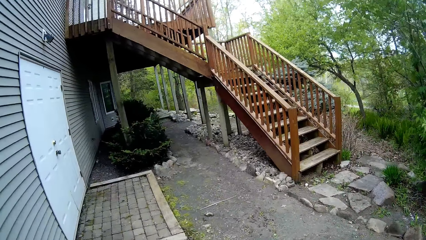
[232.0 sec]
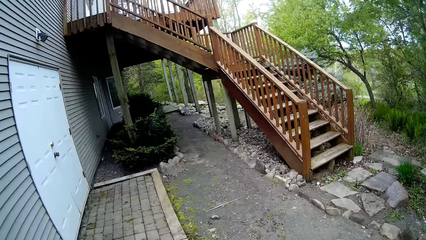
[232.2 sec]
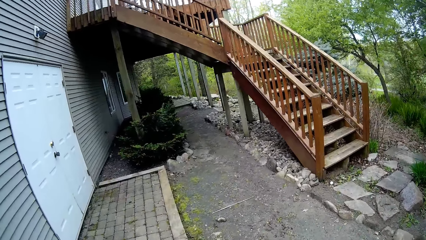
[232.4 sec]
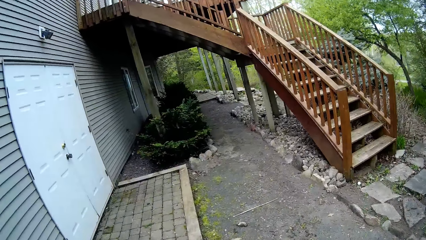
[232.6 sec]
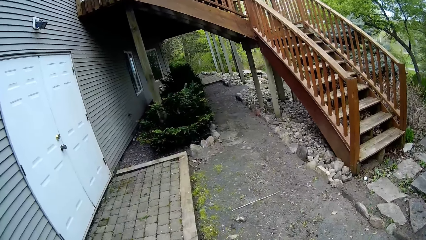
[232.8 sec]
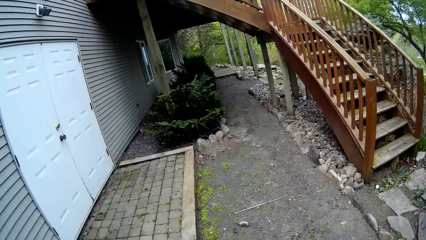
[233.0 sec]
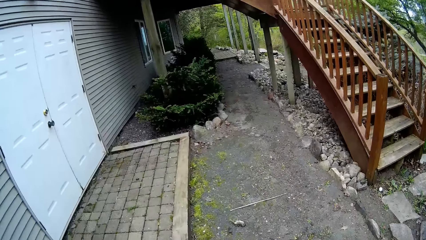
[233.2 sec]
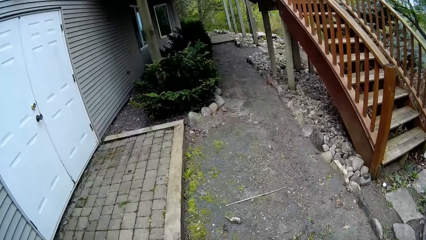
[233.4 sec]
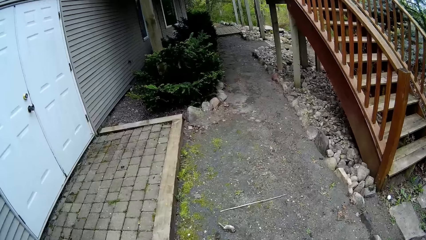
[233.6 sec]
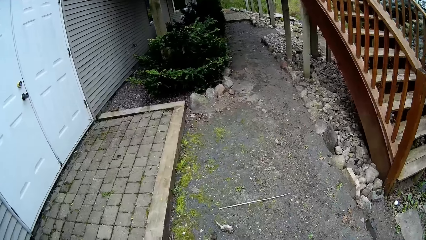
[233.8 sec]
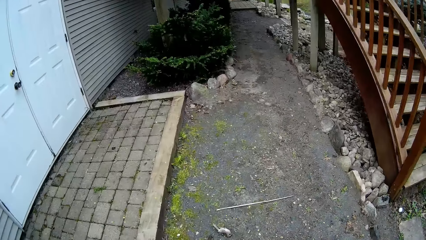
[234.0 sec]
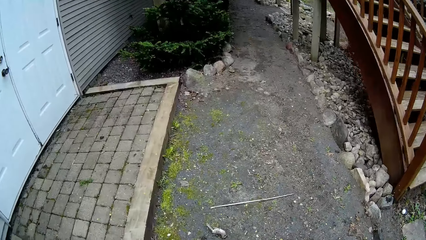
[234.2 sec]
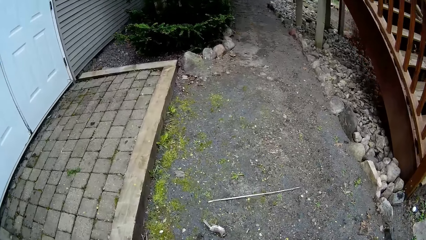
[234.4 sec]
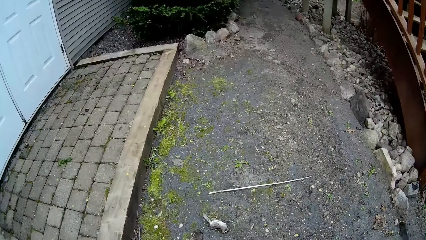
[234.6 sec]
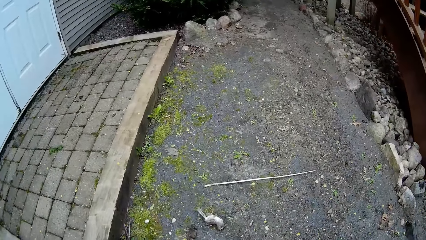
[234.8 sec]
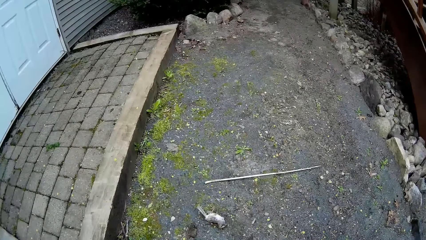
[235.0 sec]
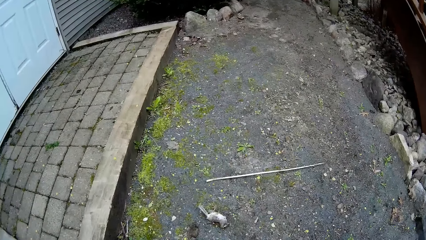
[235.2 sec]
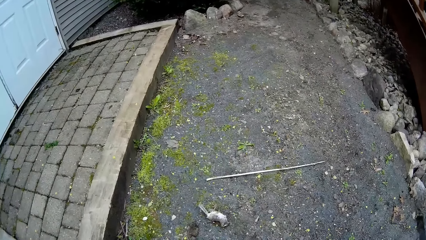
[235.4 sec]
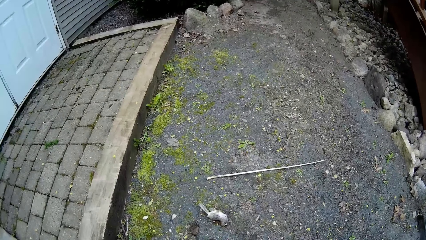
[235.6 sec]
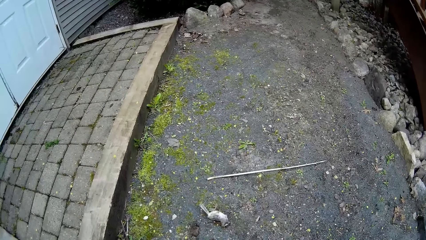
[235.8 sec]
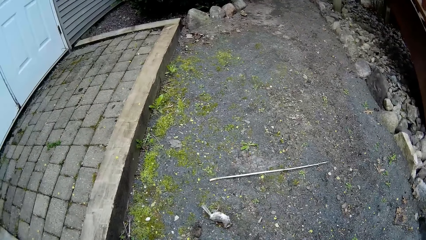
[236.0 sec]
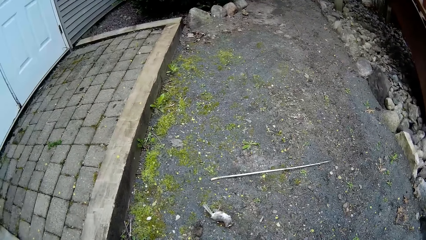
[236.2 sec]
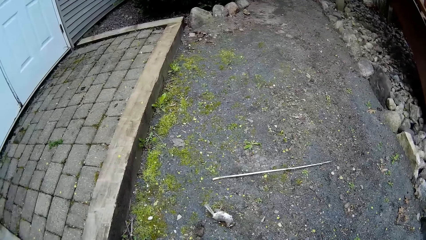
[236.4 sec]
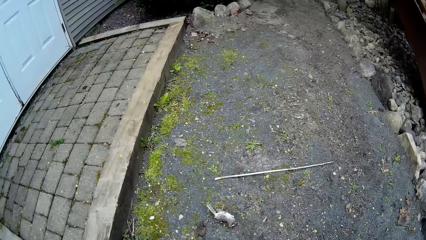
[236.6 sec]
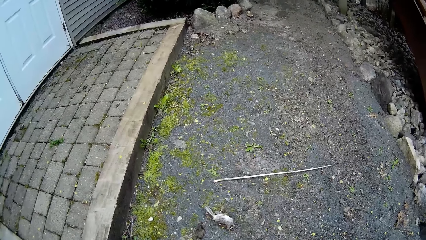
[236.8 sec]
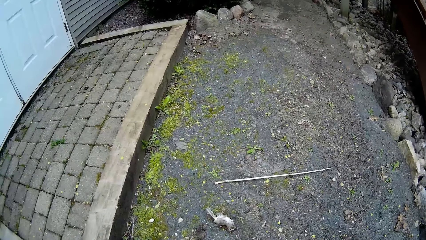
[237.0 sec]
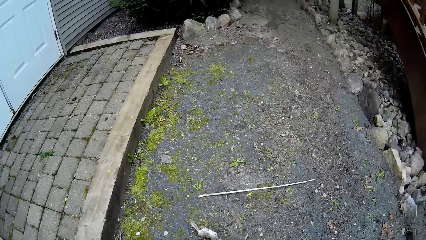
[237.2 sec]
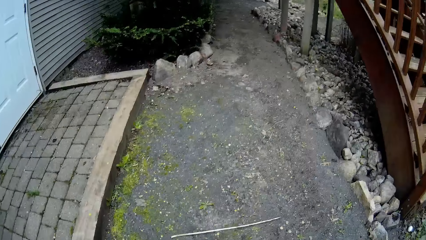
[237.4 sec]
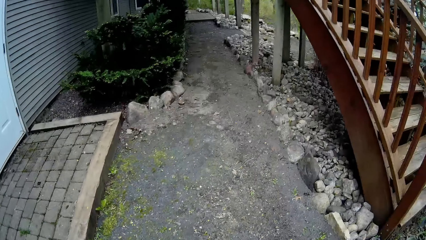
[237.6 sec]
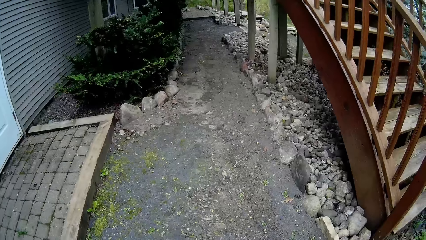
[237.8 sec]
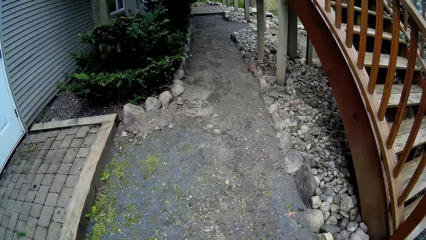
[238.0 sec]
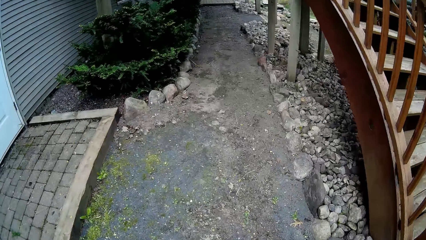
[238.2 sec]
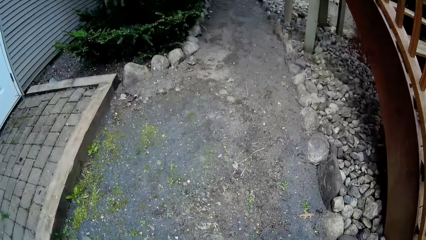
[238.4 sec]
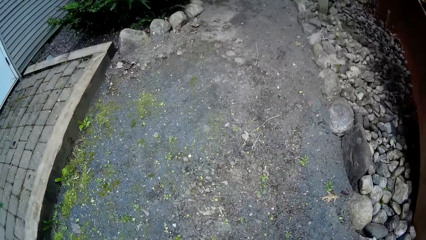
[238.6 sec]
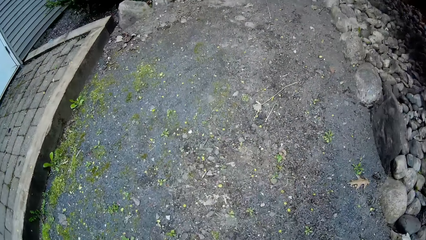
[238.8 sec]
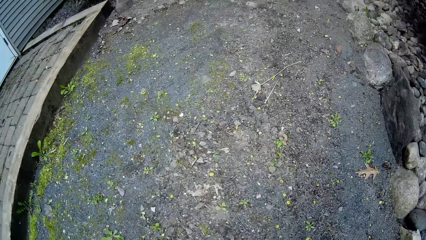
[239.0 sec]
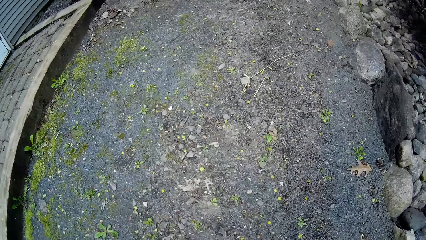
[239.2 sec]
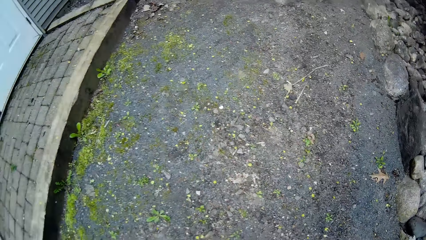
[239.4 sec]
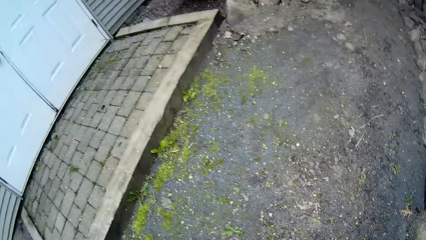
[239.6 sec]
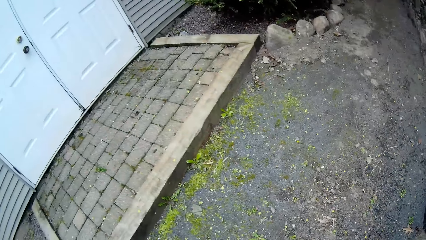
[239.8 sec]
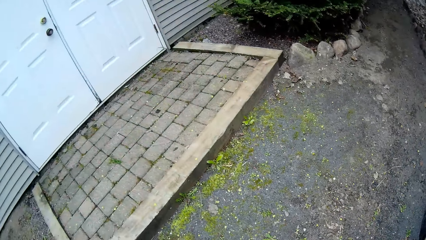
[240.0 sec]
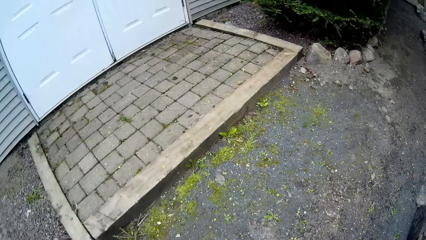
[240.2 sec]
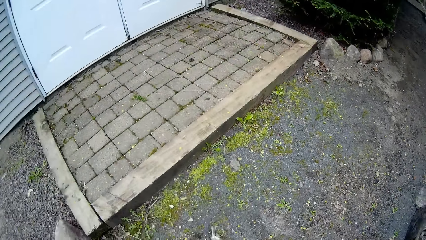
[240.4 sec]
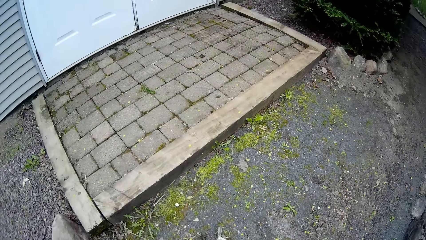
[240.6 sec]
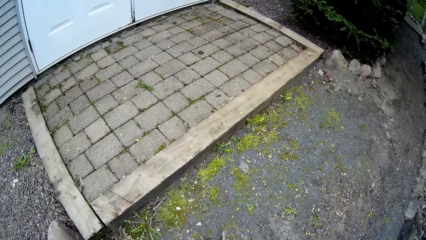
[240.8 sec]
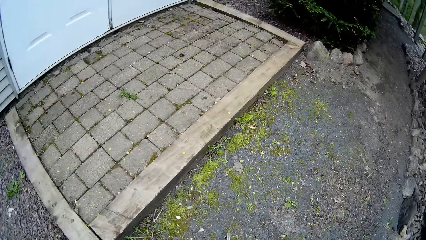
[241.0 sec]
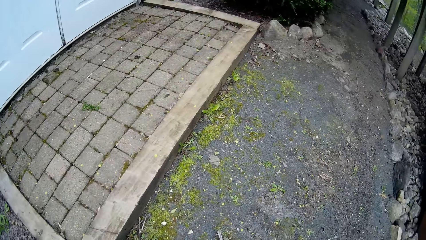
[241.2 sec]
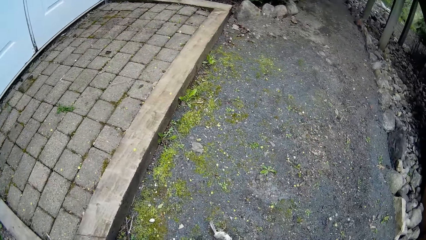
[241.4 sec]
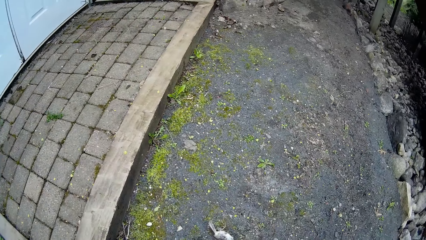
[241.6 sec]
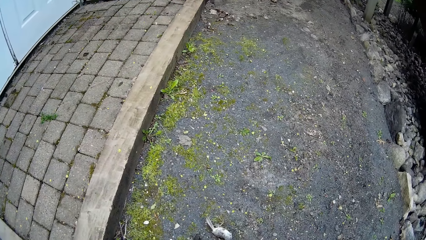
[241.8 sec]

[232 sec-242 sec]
The camera wearer stares at a dead bird on the footpath. They take the stick beside the bird.

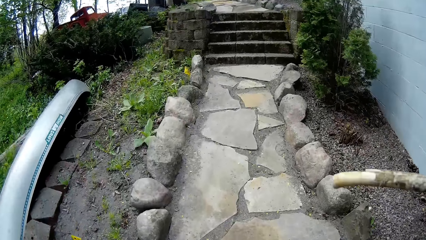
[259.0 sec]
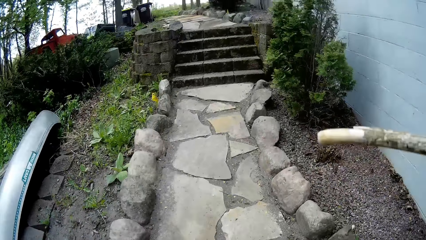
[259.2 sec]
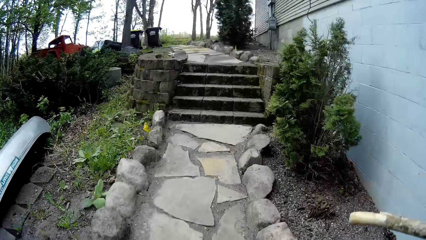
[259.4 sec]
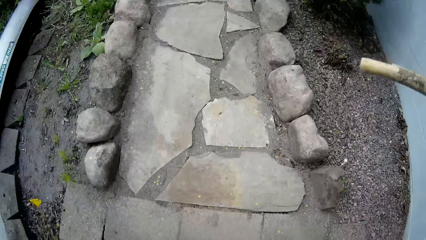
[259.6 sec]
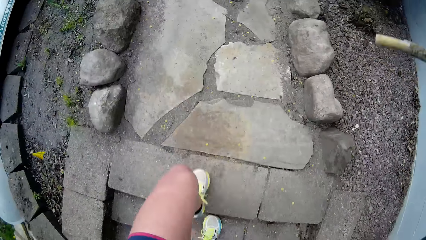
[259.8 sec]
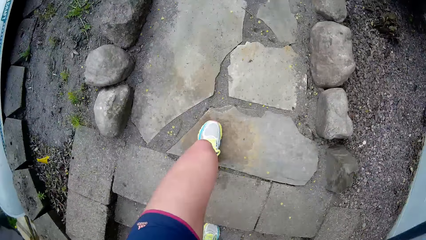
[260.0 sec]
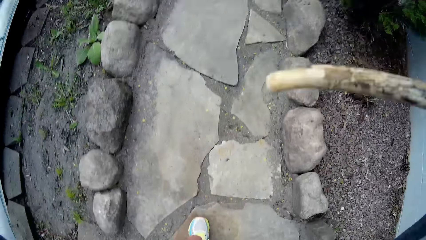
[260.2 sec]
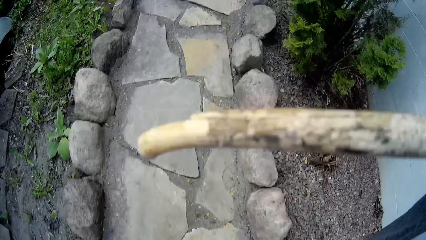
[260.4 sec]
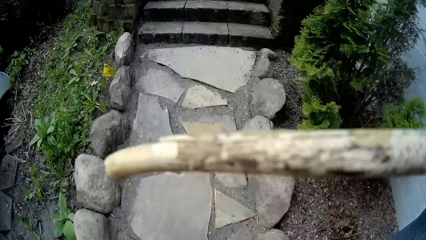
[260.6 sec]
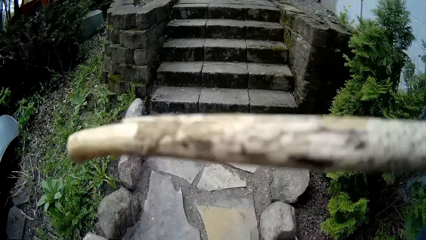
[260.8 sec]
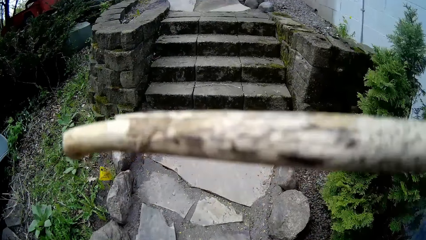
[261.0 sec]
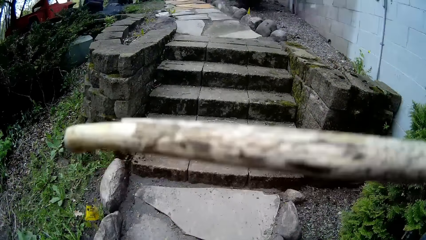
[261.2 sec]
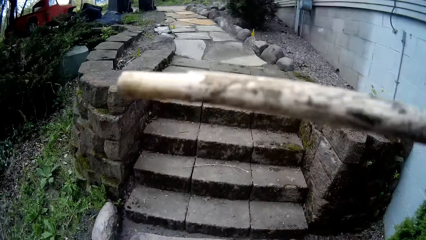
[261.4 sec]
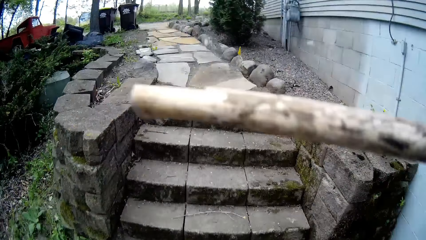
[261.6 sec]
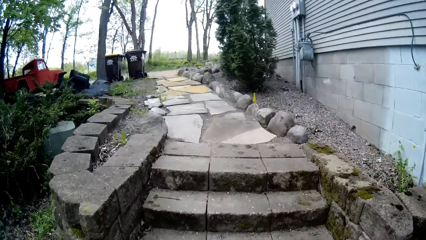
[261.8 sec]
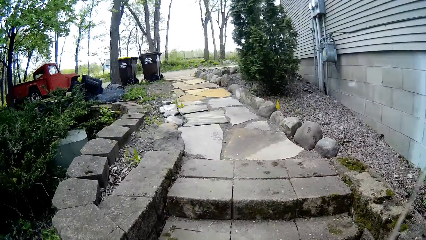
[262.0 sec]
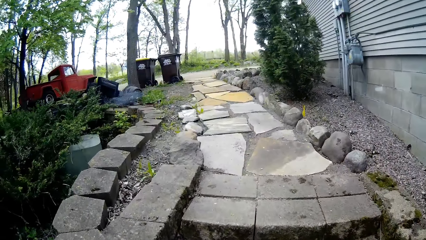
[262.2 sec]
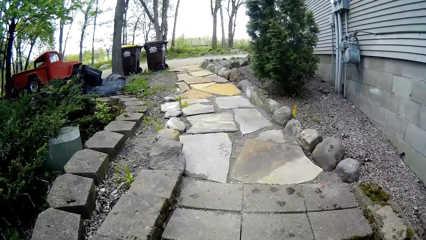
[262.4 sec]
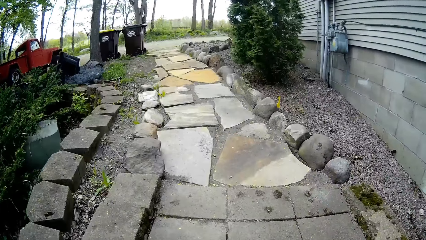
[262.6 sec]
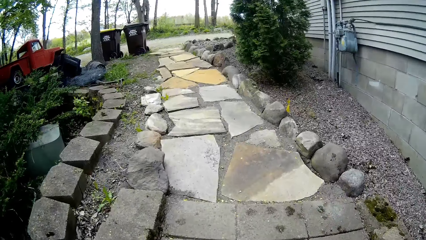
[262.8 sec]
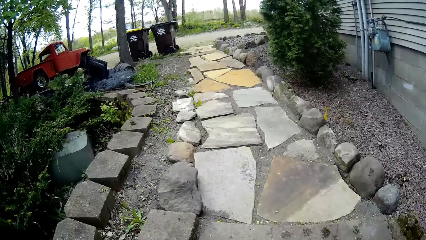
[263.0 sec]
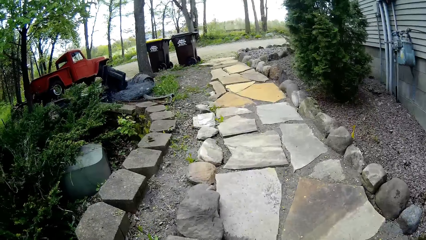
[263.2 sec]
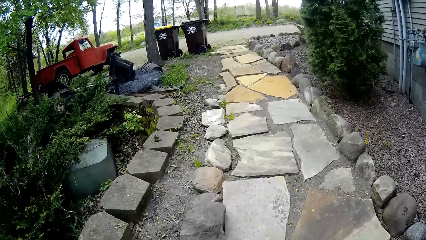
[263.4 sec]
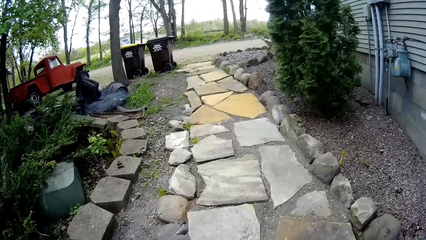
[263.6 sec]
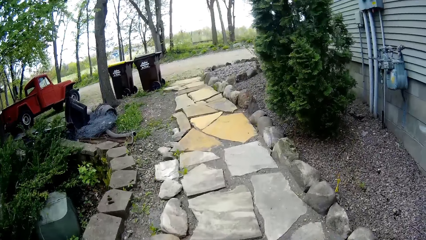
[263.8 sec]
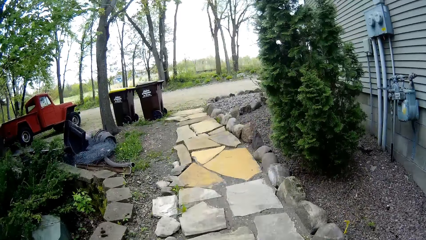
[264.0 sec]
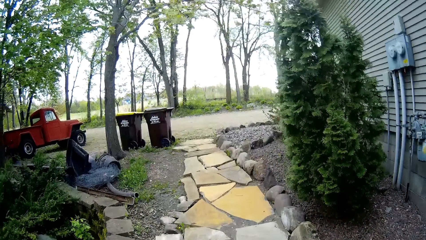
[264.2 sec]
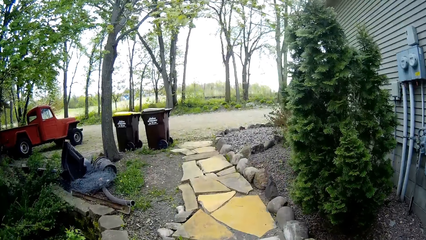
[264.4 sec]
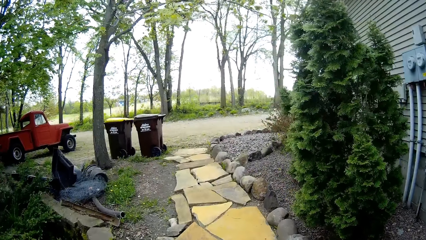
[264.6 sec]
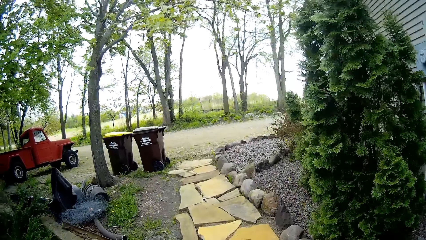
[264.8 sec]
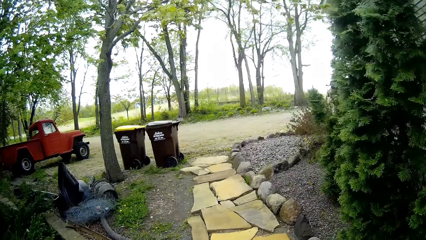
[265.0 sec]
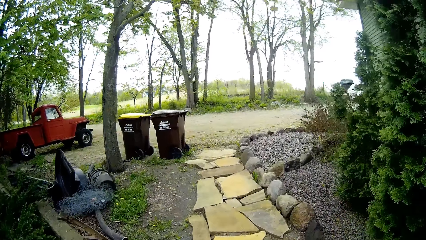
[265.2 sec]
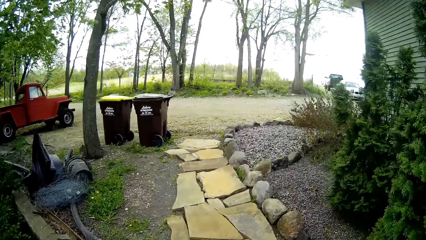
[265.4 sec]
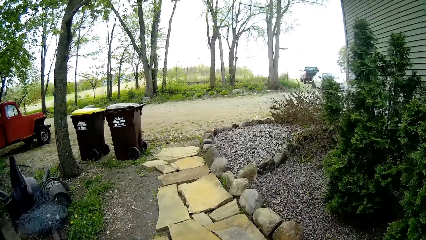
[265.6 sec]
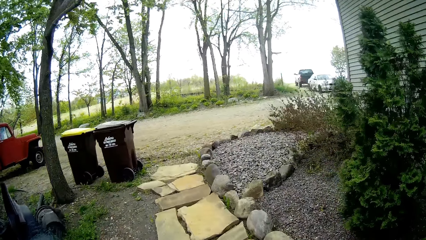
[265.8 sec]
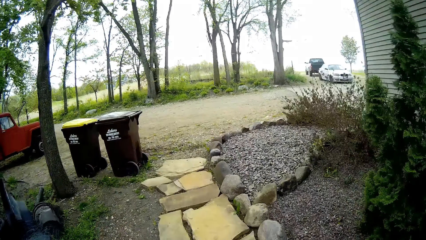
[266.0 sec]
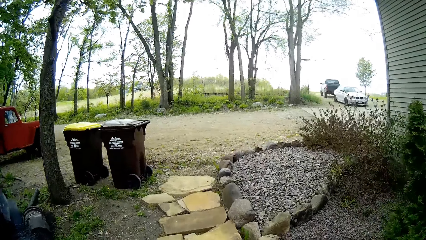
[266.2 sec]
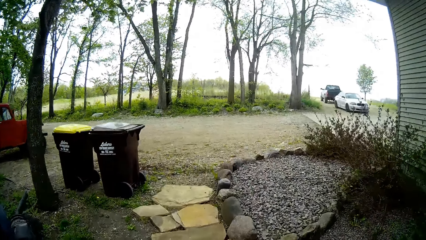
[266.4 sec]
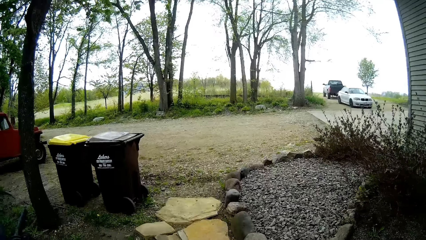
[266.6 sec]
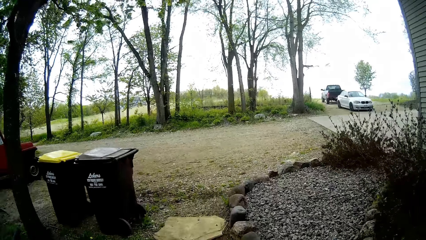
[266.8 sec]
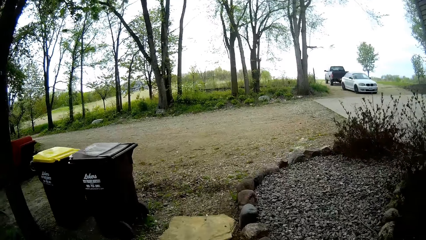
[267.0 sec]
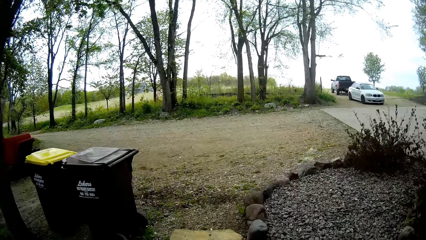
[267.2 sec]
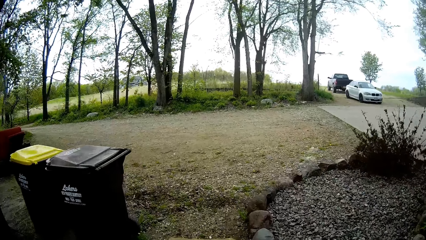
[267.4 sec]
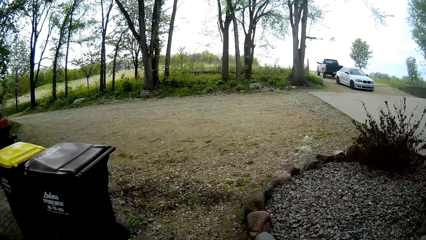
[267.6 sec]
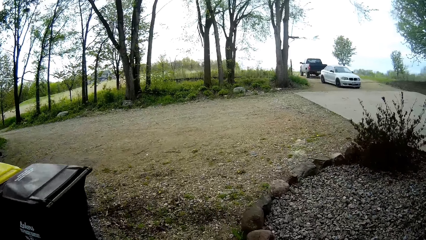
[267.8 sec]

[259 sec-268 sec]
The camera wearer holds the stick with his right hand. He carries the stick on his way.
